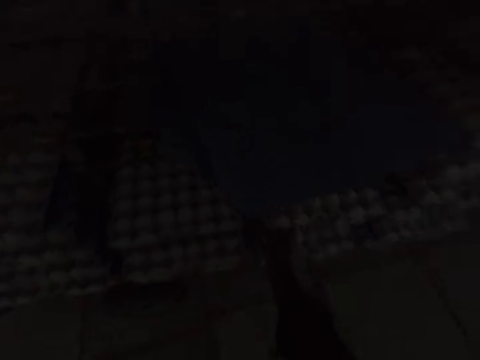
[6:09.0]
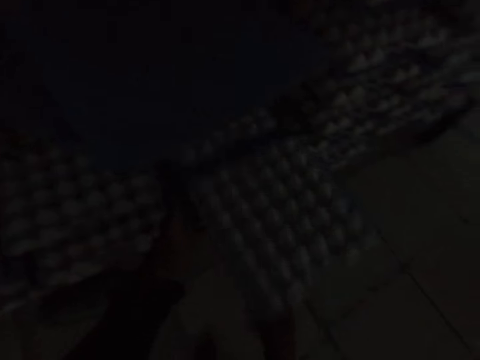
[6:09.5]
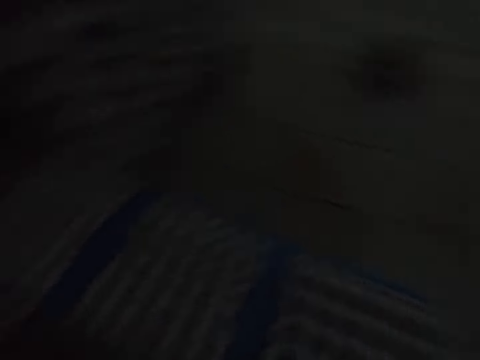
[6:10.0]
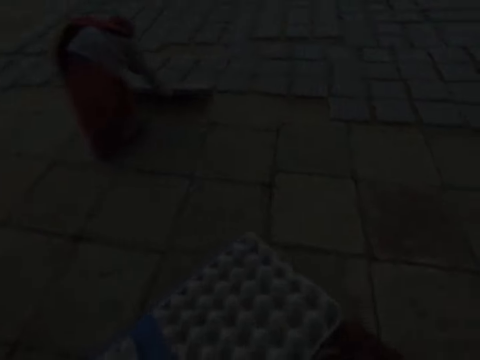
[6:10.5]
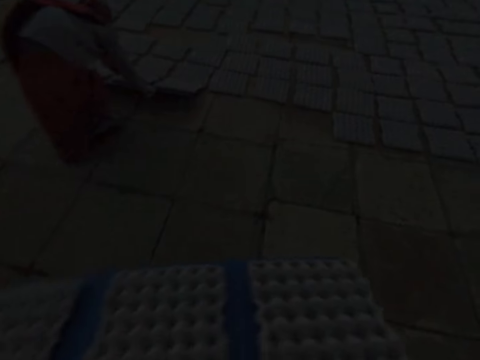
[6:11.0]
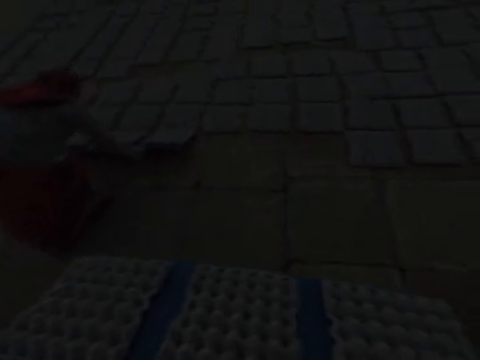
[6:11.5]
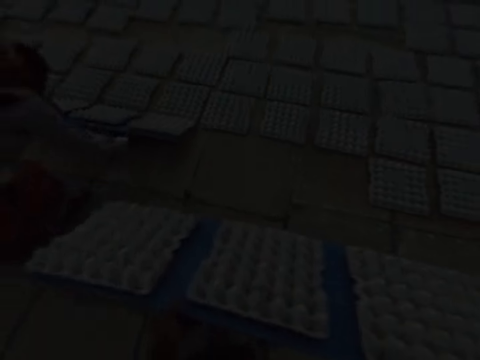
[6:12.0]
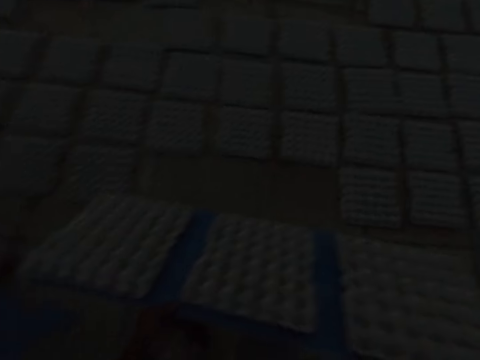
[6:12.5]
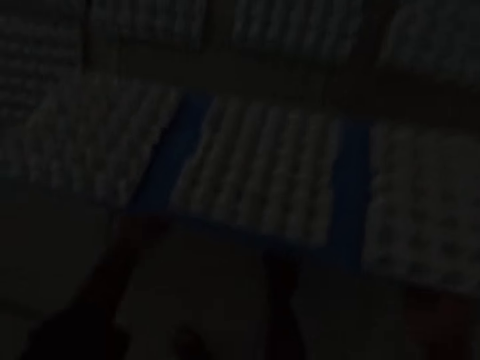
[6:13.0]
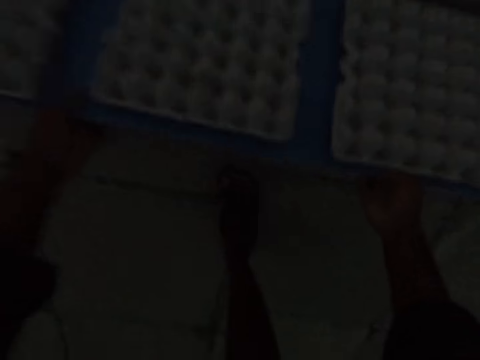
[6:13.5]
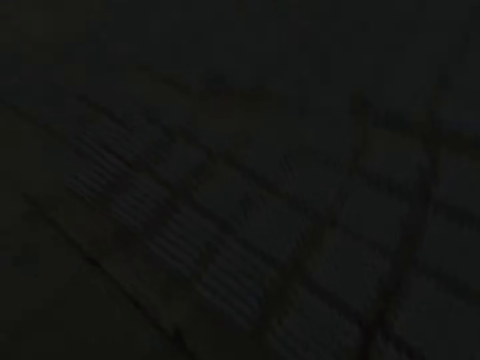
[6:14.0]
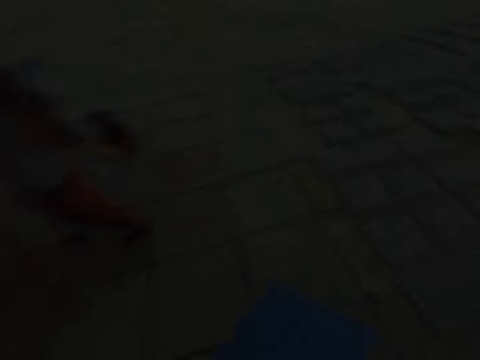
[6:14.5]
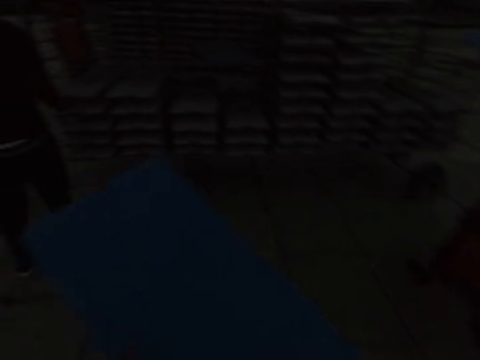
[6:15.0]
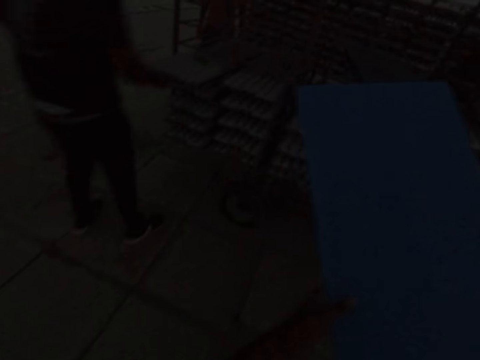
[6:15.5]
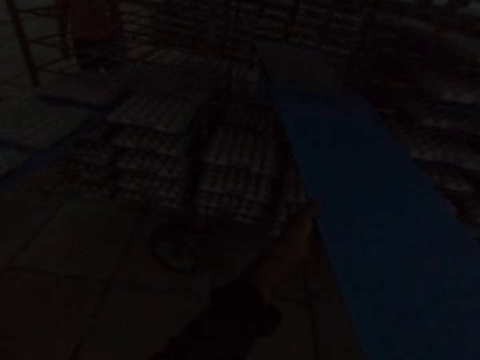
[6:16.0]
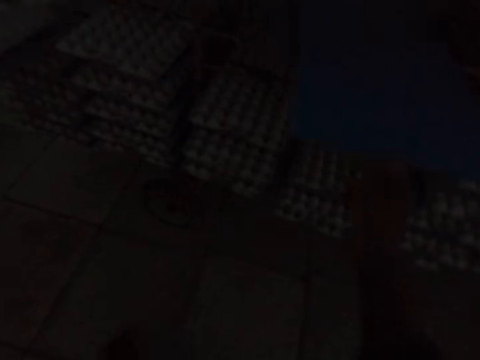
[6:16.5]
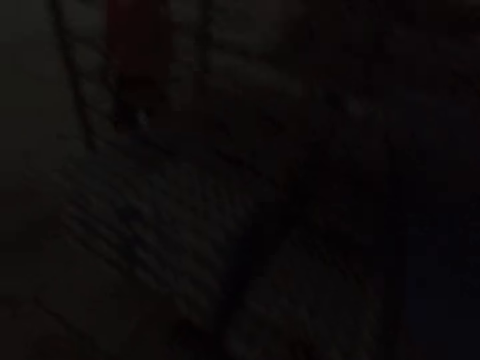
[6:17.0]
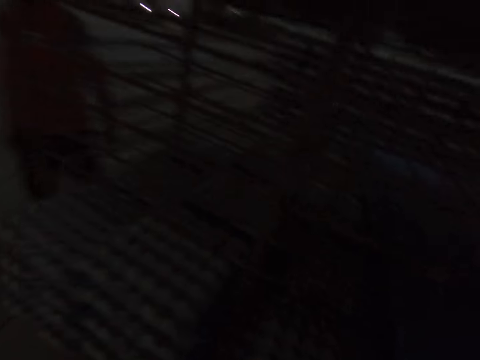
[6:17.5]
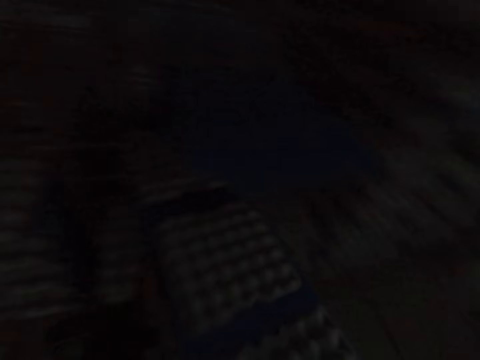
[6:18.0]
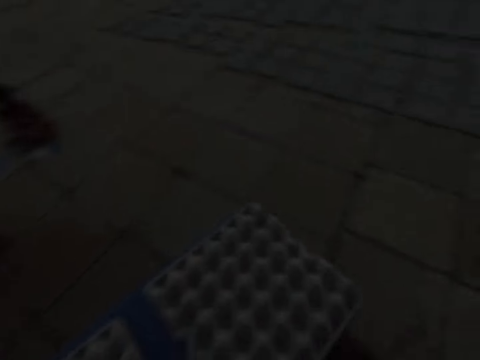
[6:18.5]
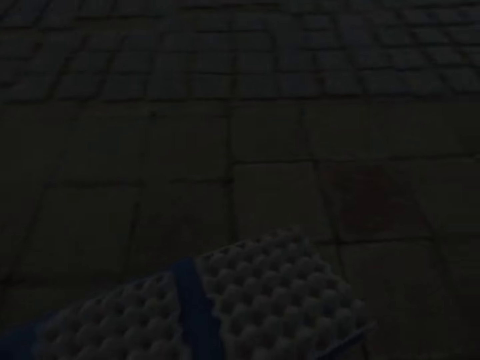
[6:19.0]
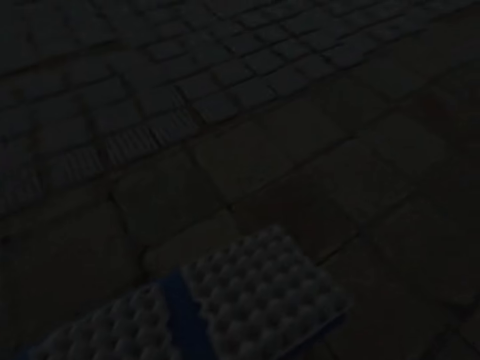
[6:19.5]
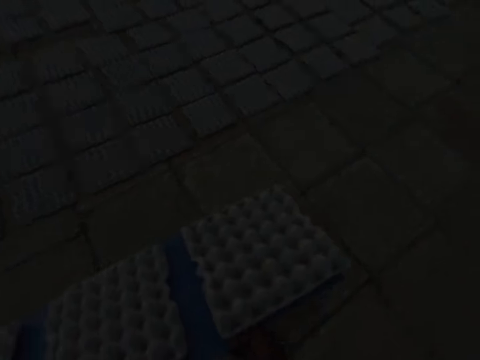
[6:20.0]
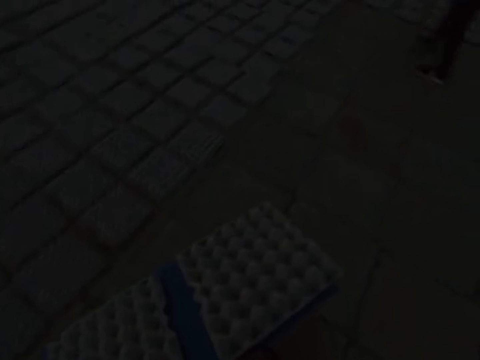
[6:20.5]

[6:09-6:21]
The camera wearer pulls out a board of egg trays from the shelf trolley with his right hand. The woman drops the egg trays on the ground from the board in her hands. The camera wearer drops the egg trays on the ground from the board in both hands. The man pulls out a board of egg trays from the shelf trolley with his right hand. The camera wearer puts the board into the shelf trolley with his right hand. He pulls out a board of egg trays from the shelf trolley with his right hand.

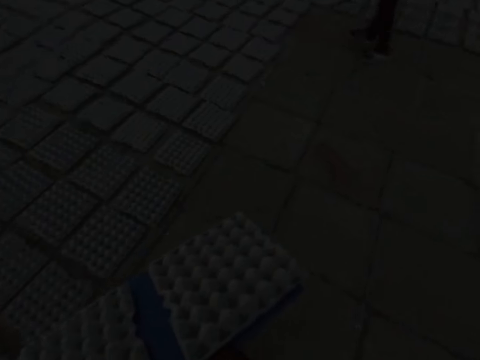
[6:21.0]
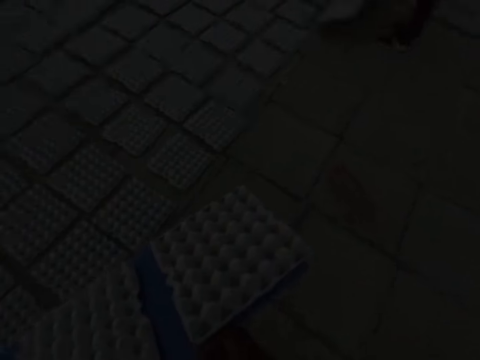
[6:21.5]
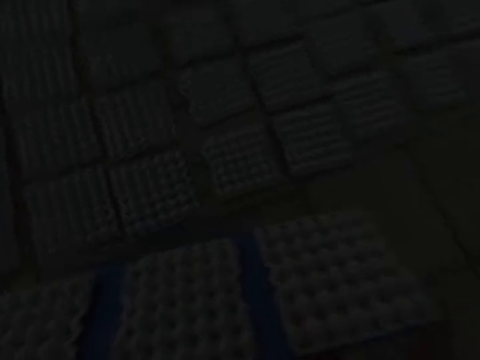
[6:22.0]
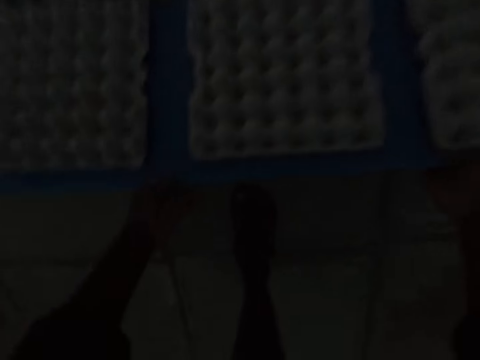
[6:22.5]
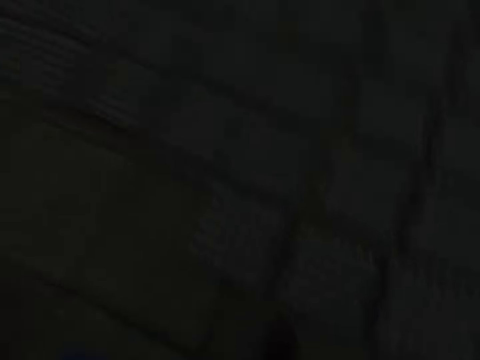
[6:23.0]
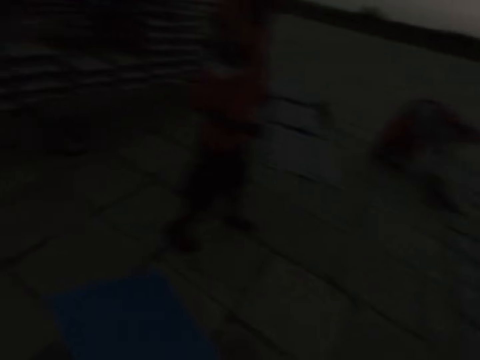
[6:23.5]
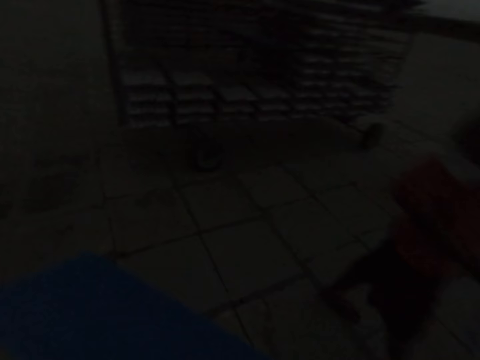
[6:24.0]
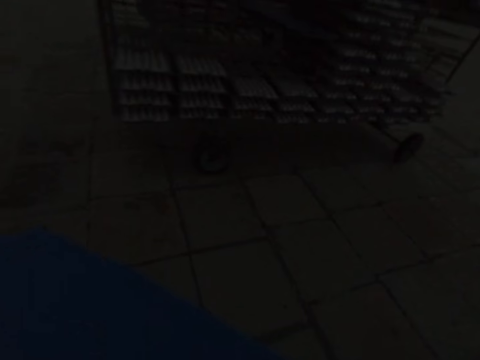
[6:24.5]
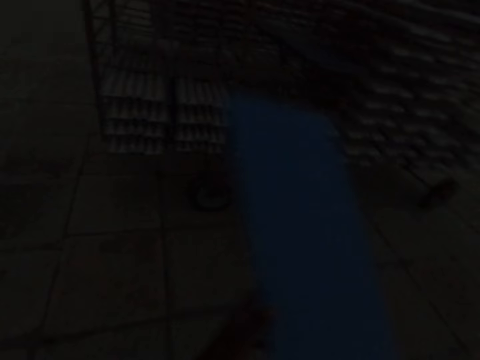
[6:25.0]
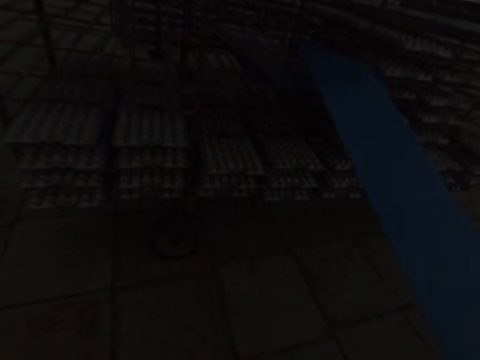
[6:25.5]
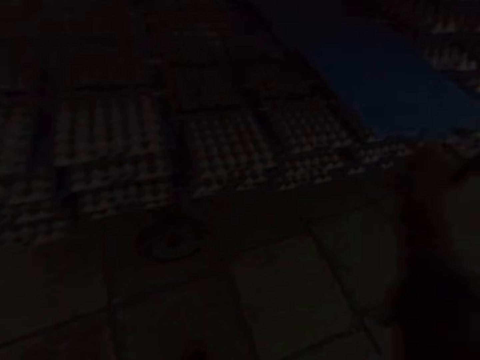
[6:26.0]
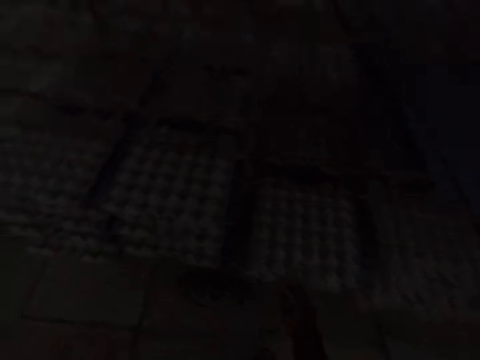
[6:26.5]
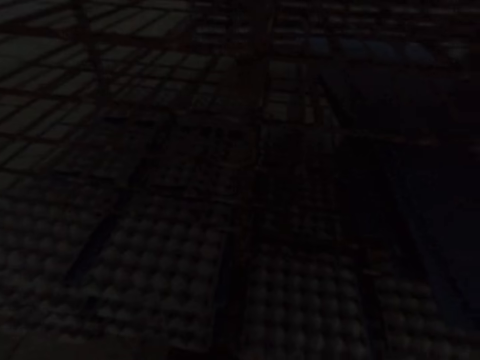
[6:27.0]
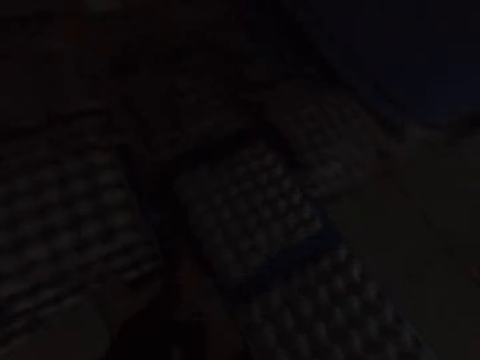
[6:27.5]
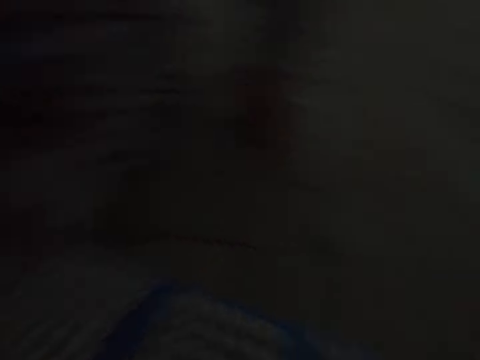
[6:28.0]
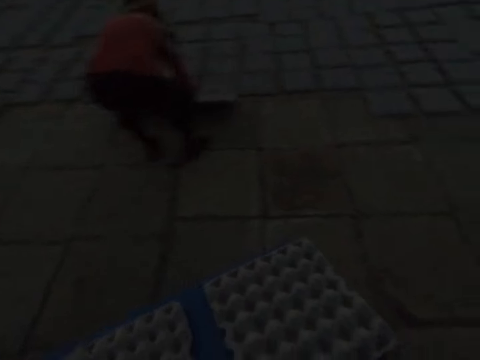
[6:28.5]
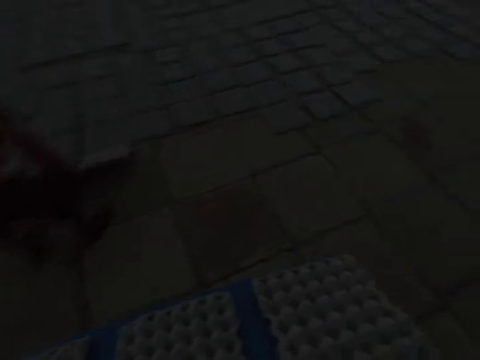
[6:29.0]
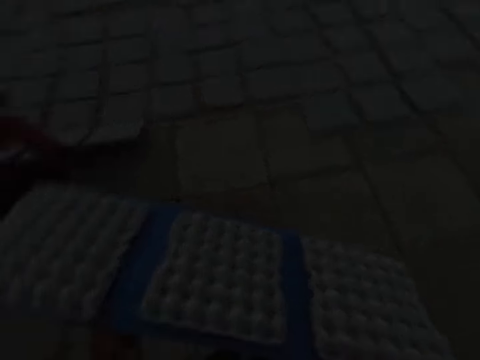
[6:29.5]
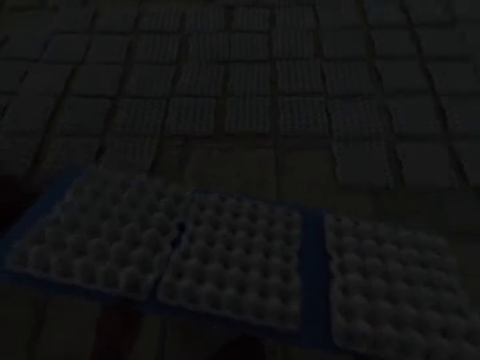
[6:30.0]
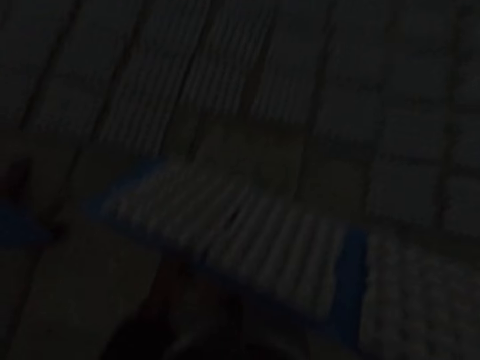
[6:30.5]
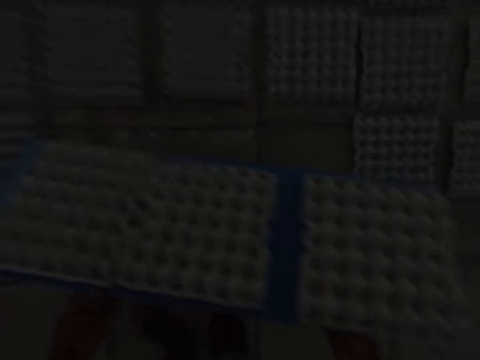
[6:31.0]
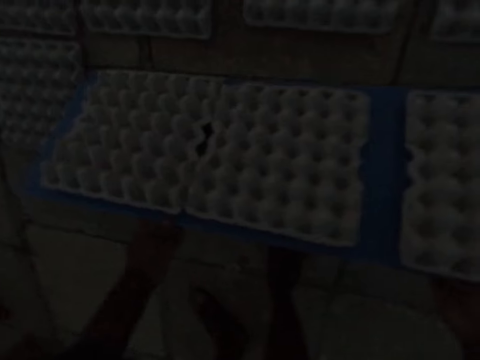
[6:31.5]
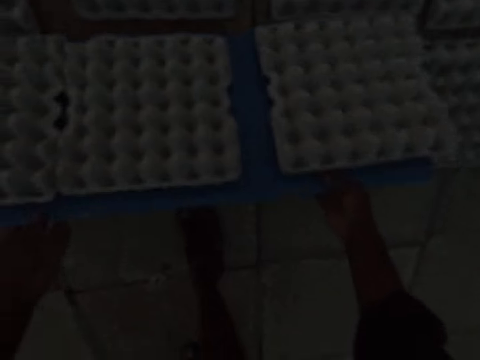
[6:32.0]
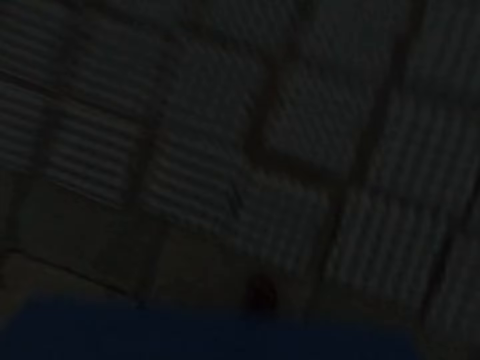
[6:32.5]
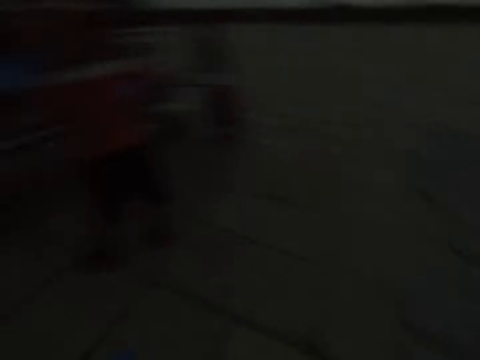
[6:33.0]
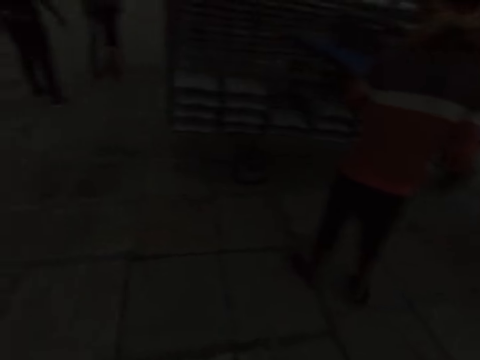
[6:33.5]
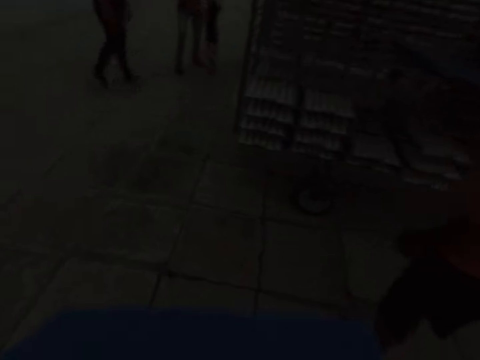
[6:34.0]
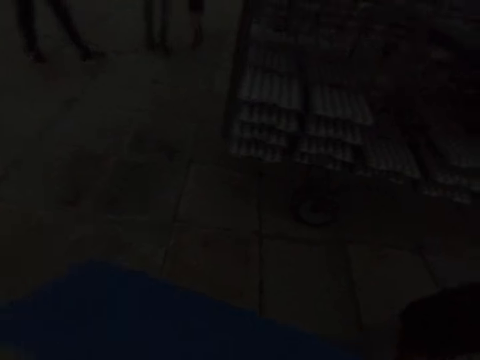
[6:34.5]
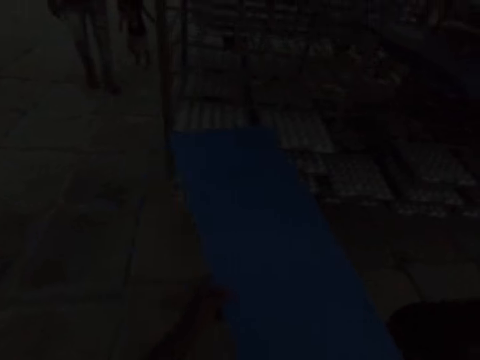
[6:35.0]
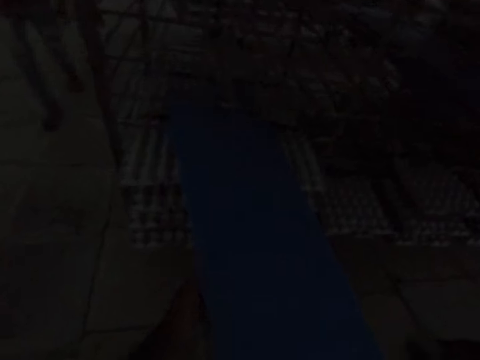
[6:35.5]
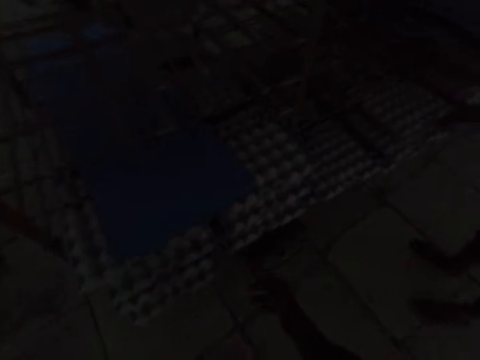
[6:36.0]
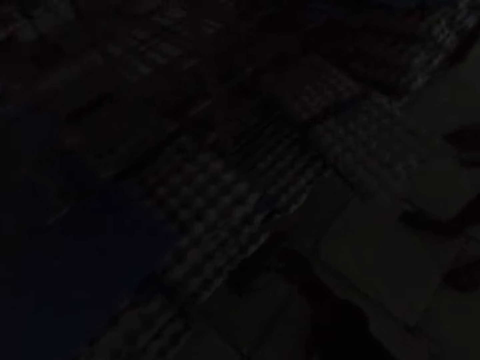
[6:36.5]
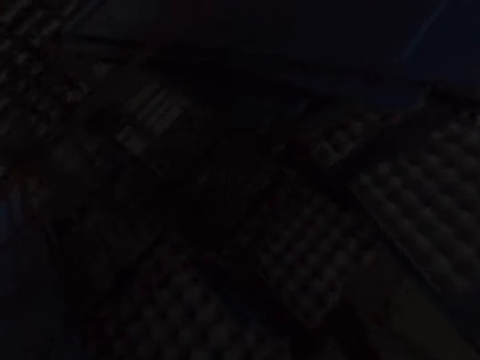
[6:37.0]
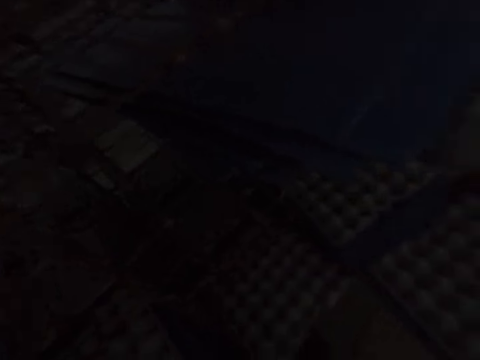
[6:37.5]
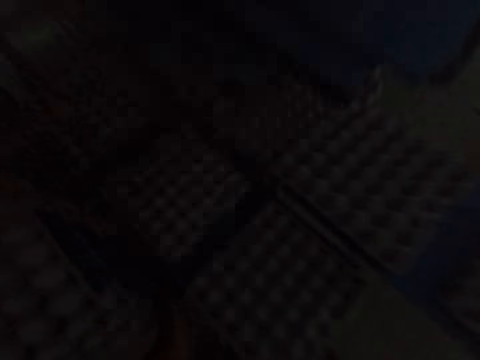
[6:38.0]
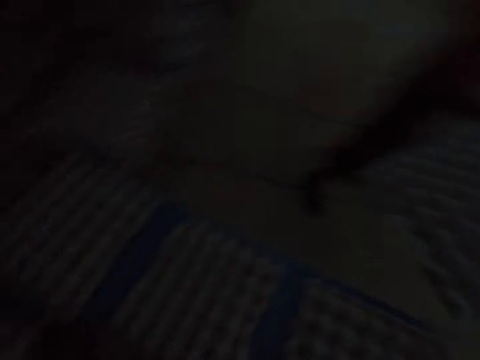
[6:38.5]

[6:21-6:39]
The camera wearer drops the egg trays on the ground from the board in both hands. He puts the board into the shelf trolley with his right hand. He pulls out a board of egg trays from the shelf trolley with his right hand. A man drops egg trays on the ground from a board in his hands. The camera wearer drops the egg trays on the ground from the board in both hands. He puts the board into the shelf trolley with his right hand. The man pulls out a board of egg trays from the shelf trolley with his right hand. The camera wearer pulls out a board of egg trays from the shelf trolley with his right hand.
